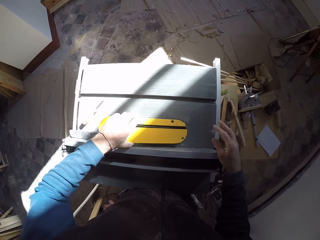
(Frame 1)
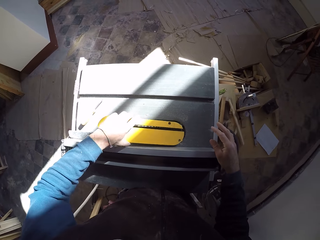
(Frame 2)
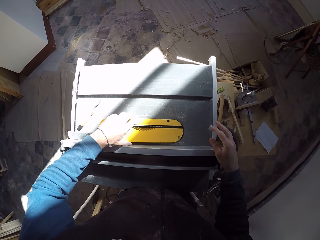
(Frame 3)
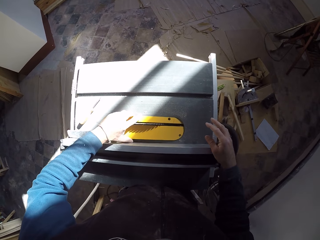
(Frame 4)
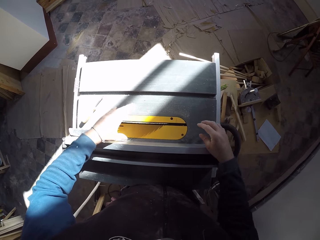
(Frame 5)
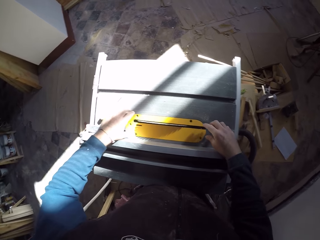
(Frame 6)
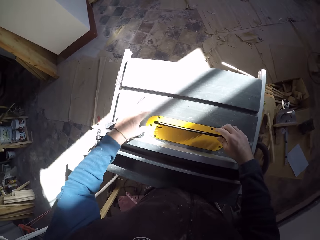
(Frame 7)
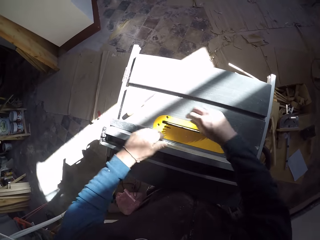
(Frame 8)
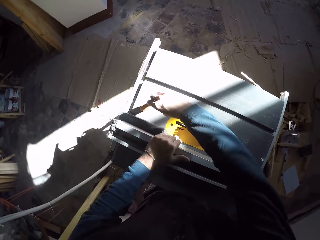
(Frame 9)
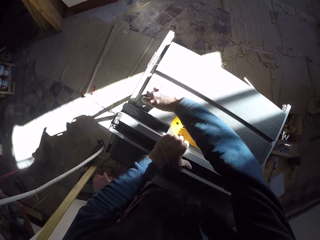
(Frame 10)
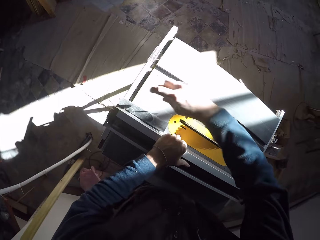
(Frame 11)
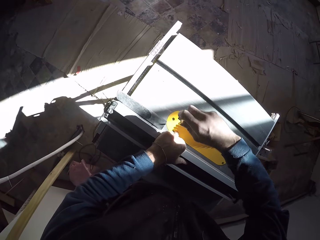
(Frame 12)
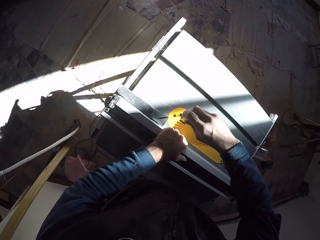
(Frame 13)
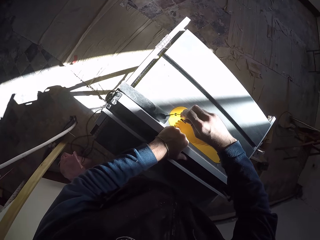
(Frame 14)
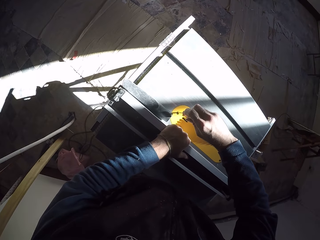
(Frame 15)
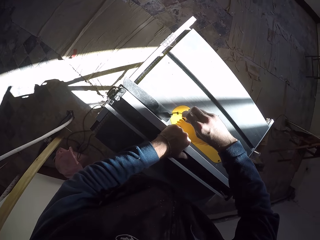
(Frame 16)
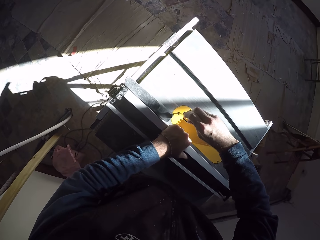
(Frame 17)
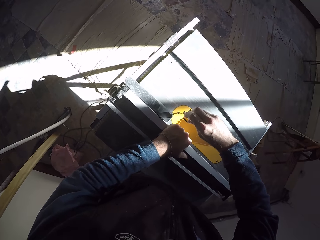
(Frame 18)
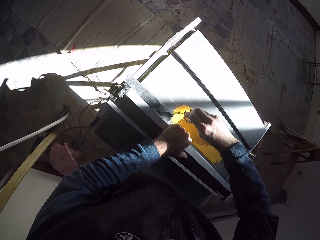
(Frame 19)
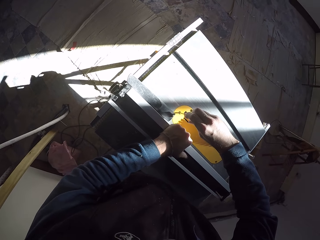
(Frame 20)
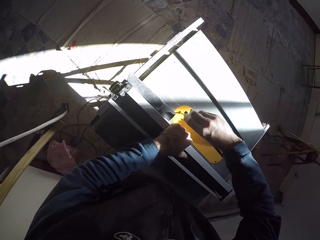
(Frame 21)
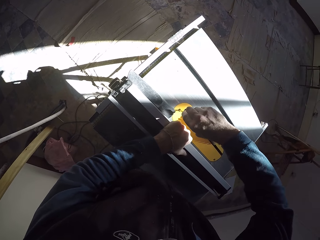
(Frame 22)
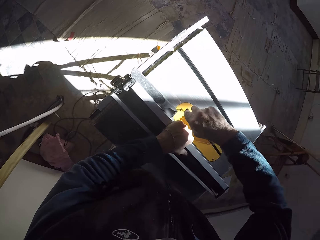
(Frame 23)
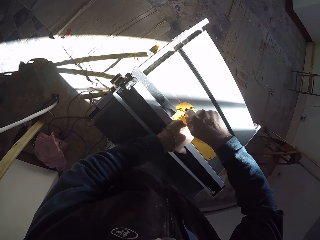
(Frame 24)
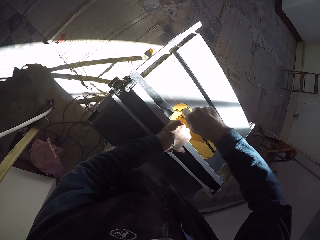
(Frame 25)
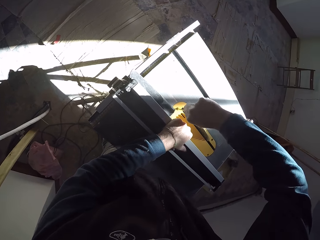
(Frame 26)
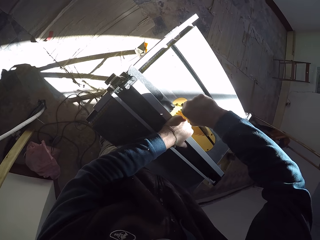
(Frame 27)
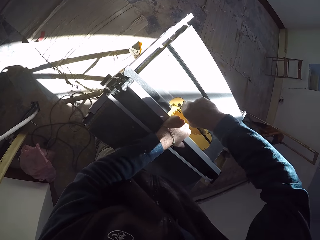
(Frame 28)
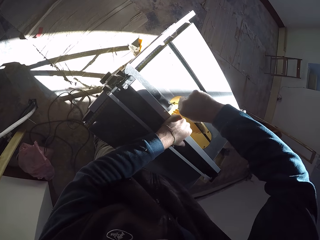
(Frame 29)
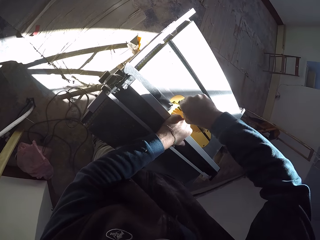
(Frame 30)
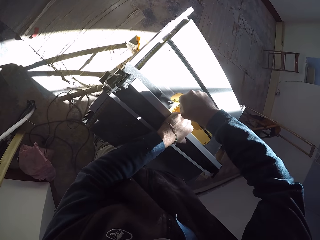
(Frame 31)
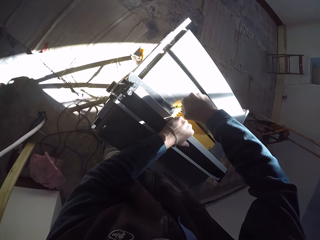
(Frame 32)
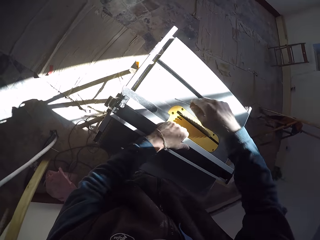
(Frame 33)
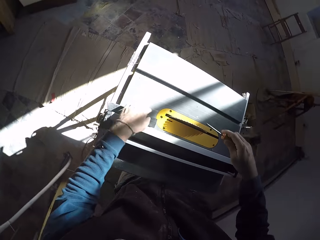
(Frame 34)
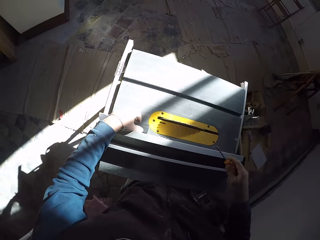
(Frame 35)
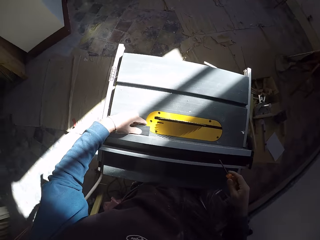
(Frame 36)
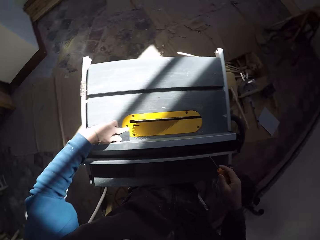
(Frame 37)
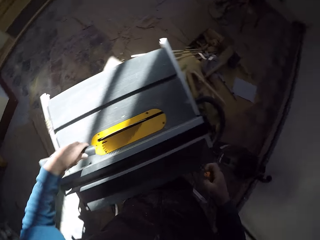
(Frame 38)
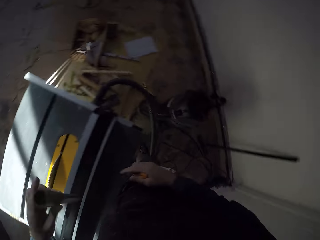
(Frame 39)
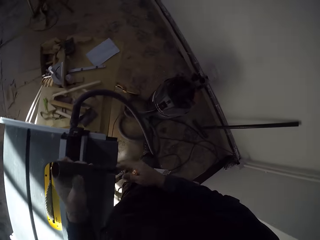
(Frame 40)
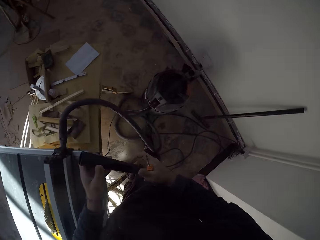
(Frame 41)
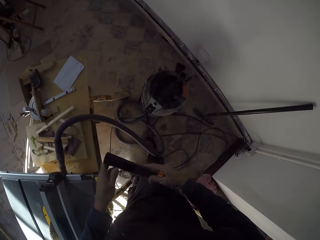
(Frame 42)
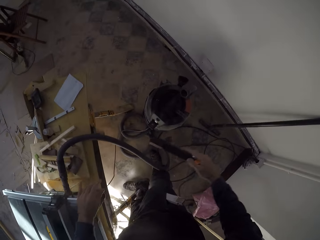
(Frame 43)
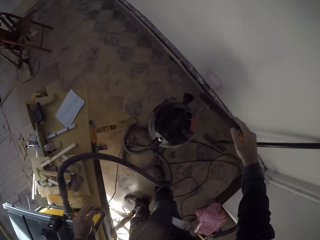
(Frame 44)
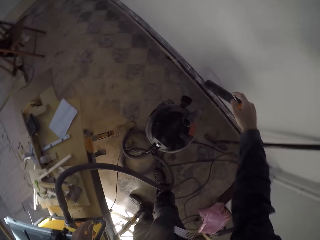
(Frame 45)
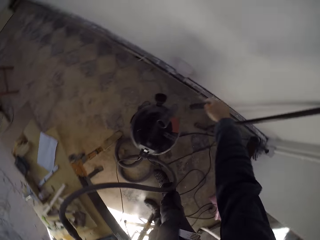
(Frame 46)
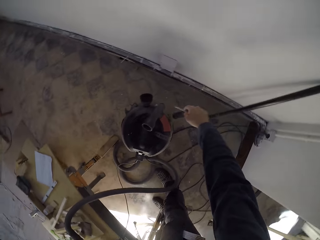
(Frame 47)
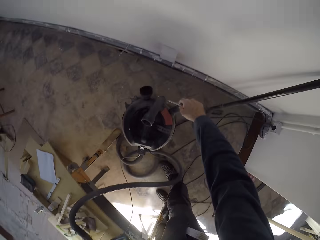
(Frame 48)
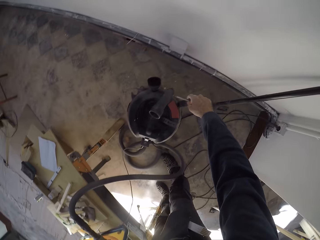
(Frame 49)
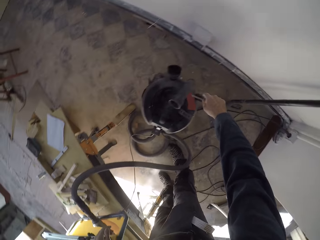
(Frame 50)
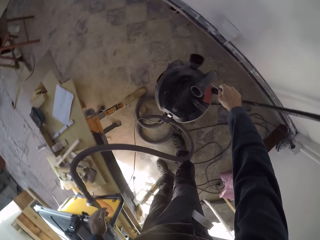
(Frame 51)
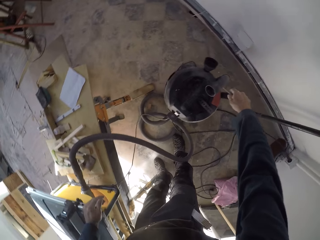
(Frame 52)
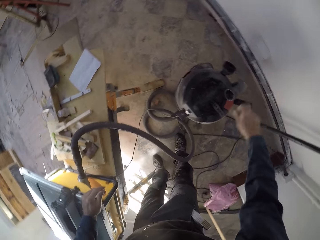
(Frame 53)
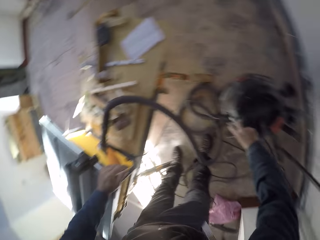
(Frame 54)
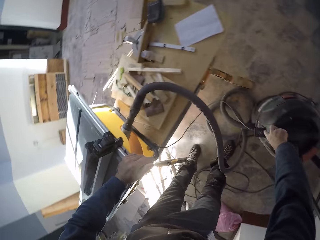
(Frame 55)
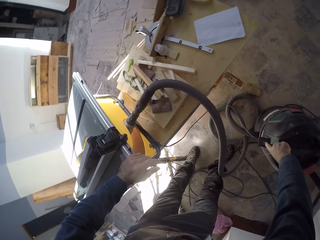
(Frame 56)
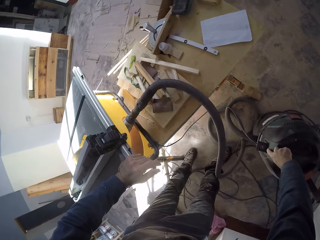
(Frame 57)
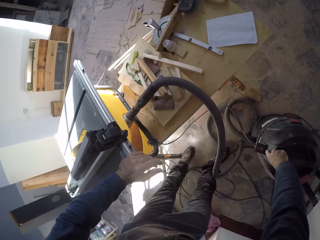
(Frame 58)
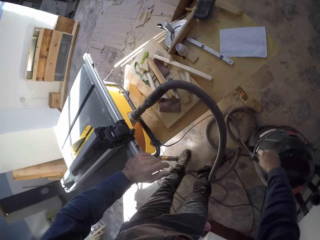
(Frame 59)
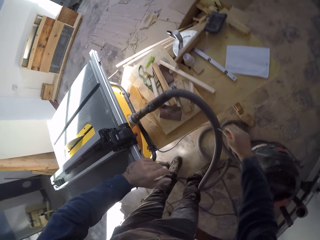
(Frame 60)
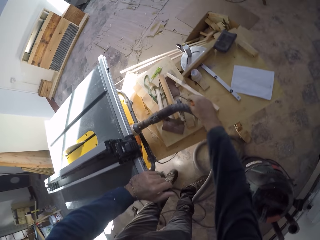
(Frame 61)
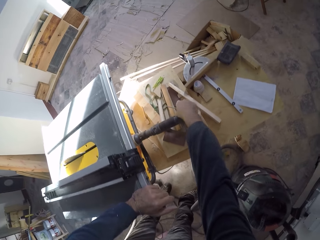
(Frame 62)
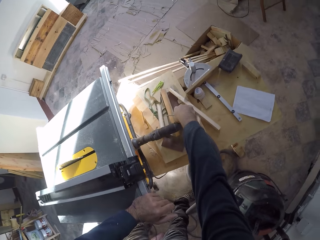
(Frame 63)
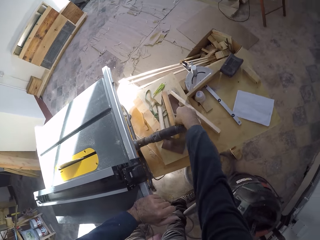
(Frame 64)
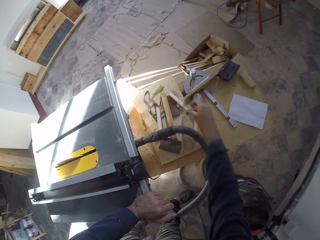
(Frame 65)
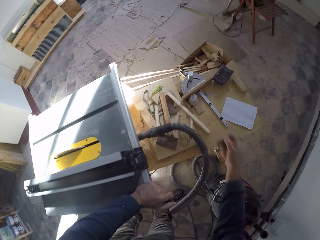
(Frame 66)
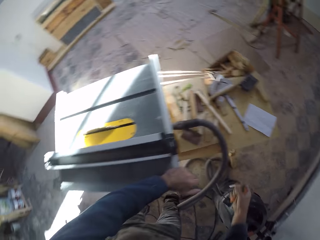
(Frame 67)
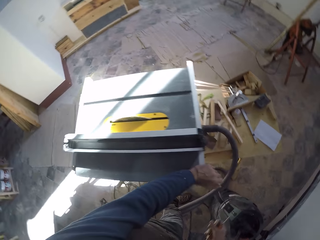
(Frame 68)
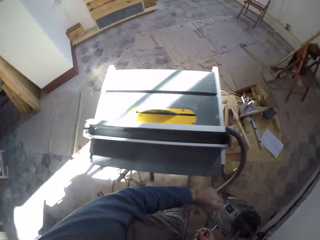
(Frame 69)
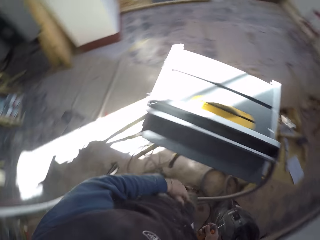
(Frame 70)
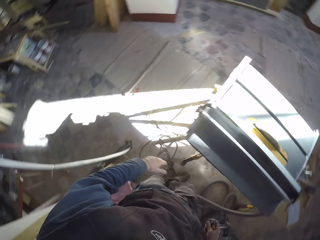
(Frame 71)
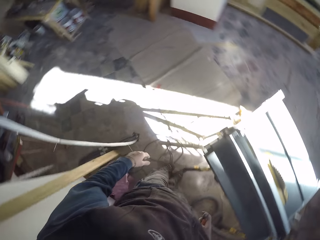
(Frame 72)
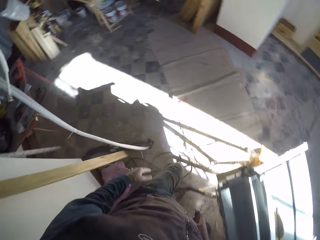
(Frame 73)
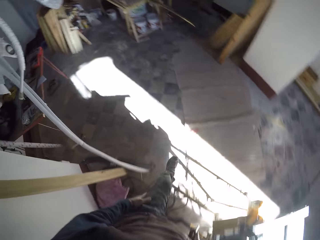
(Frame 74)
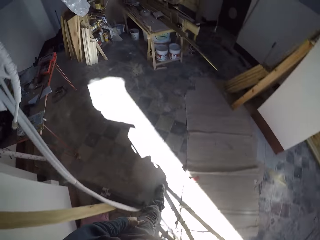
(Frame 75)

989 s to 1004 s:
The camera wearer covers the table saw with the lid with his left hand. He picks up a screwdriver from the workbench with his right hand. He fastens the table saw machine. He attaches the lid to the table saw with his right hand. He picks up a small tube from the workbench with his left hand. He puts the small tube in his left hand into his right hand. He places the small tube into a metal container with his right hand. He switches off the vacuum cleaner. He touches the side of the metal container. He picks up the screwdriver. He picks up a screw from the table with his right hand.

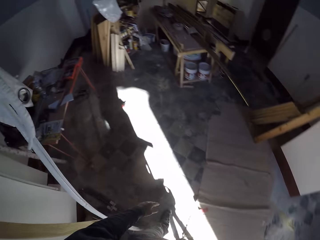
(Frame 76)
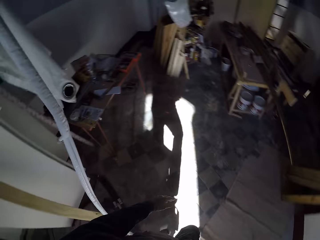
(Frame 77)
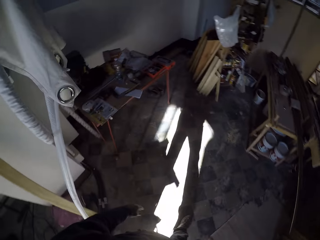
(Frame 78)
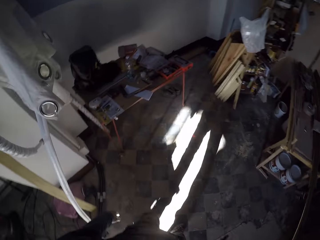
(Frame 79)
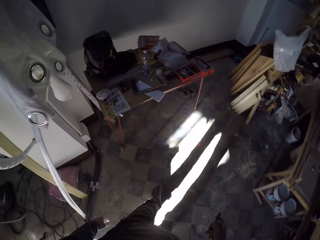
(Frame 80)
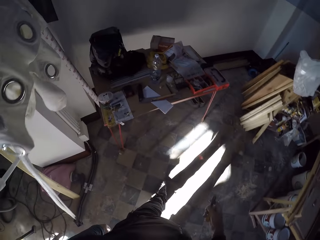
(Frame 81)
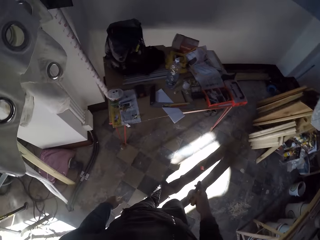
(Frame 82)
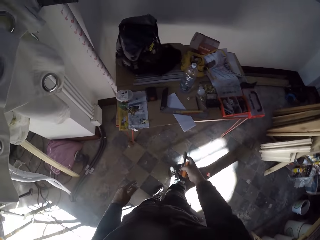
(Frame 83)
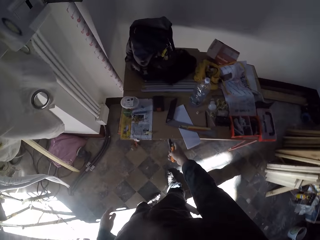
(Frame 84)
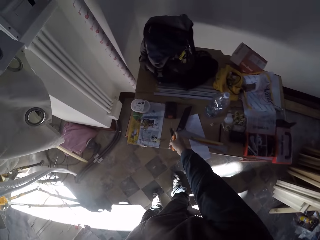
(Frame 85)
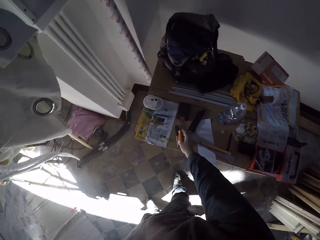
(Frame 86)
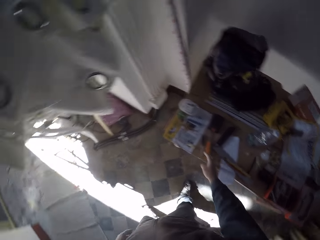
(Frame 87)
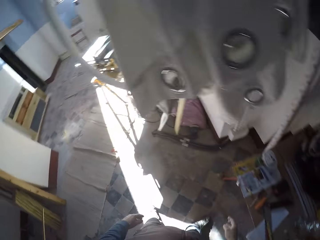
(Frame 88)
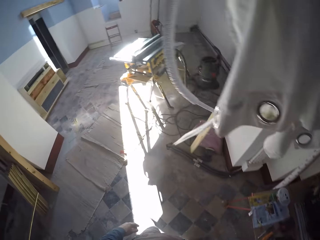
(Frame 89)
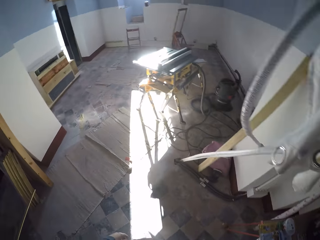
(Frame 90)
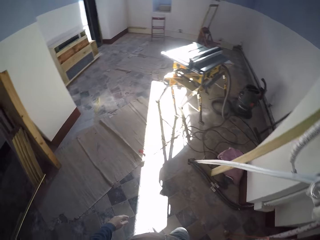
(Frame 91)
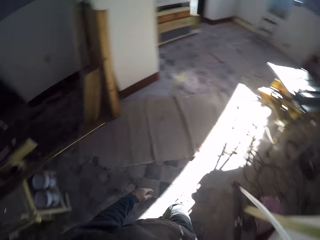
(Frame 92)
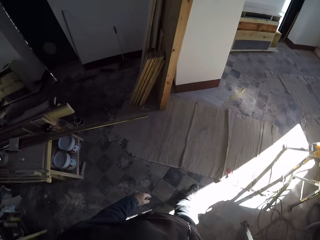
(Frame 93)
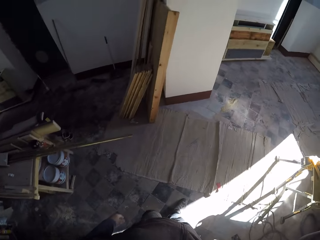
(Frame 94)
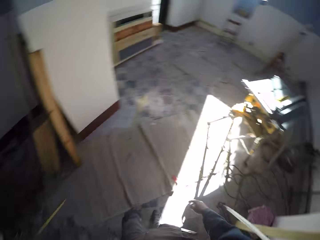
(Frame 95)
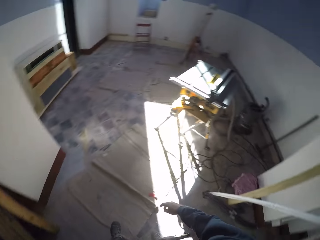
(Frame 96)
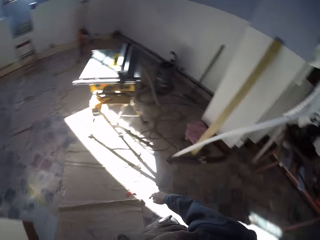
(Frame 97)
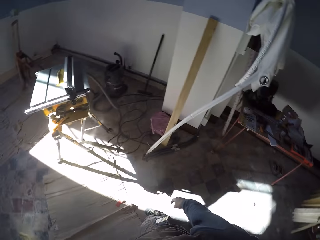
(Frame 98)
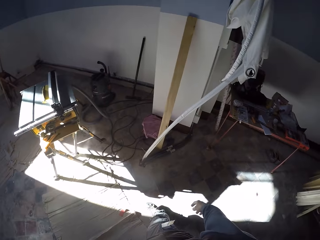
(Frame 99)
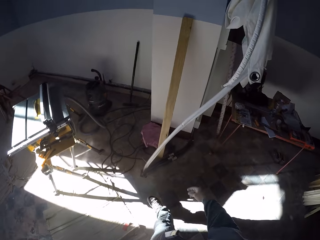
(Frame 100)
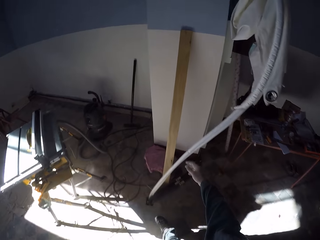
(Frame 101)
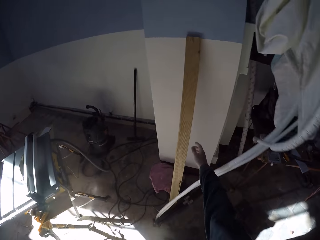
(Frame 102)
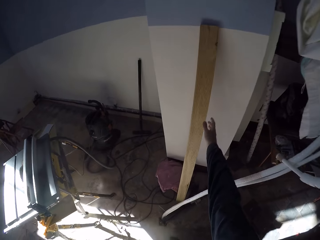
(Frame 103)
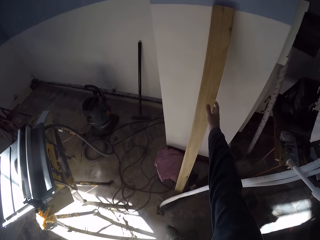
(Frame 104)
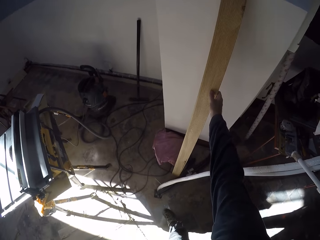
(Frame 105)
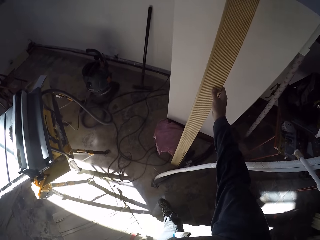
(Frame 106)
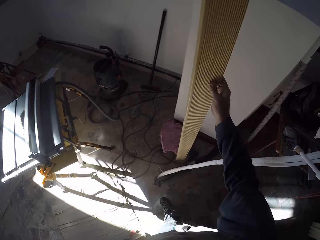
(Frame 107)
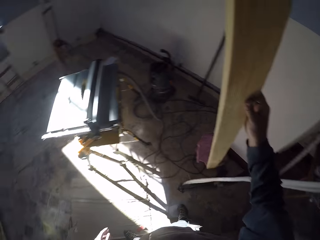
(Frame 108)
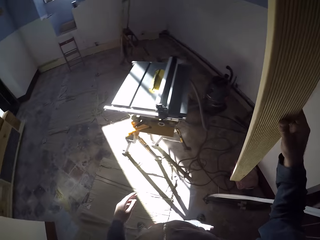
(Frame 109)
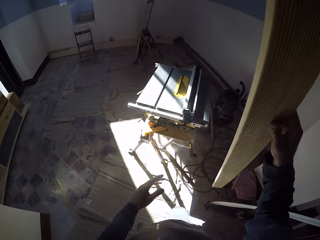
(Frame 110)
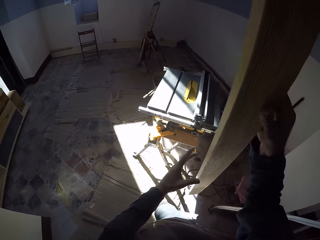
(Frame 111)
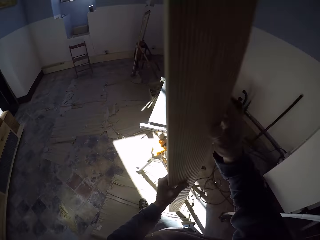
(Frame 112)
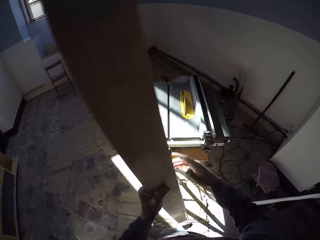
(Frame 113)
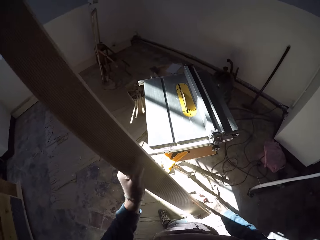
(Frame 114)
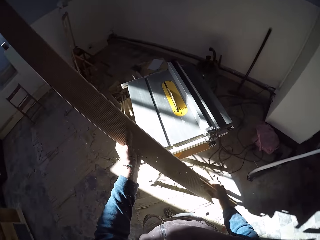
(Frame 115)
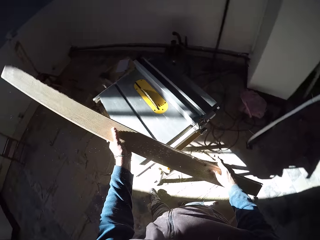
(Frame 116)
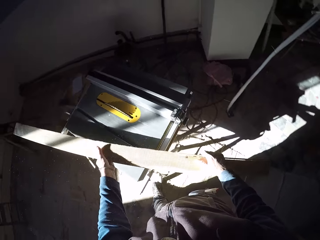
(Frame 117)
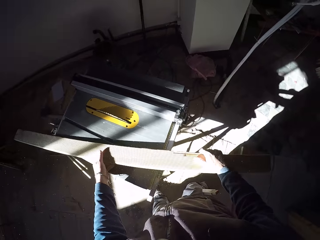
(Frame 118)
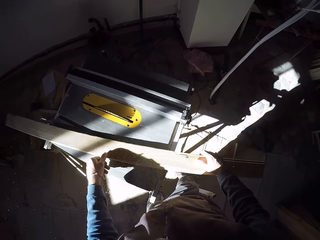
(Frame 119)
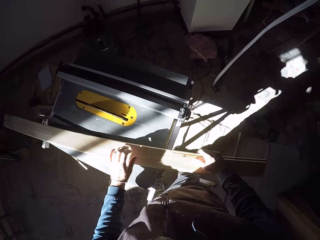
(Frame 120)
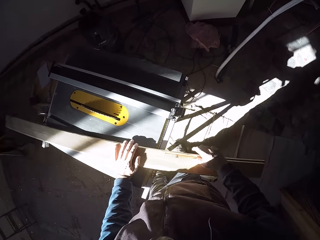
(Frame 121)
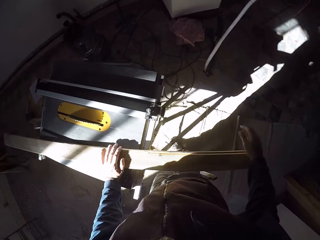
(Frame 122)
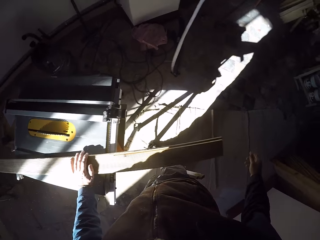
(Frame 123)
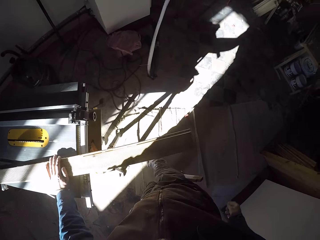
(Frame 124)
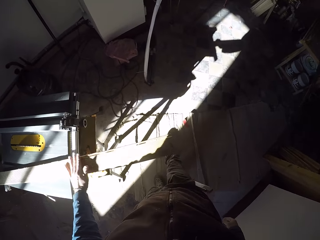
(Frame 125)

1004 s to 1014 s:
The camera wearer walks towards a table in the workshop. He places the screwdriver and the screw in his right hand on the table. He turns around. He picks up a plank from the wall with his right hand. He holds the plank with both hands. He places the plank on the workbench with both hands.
